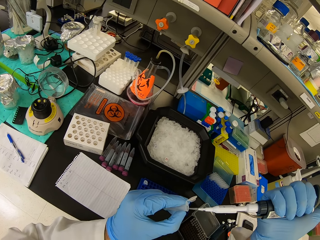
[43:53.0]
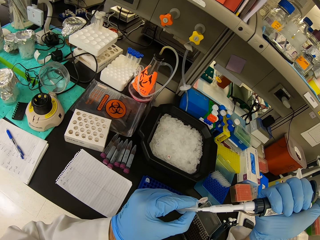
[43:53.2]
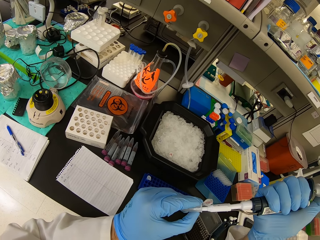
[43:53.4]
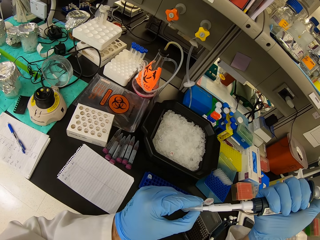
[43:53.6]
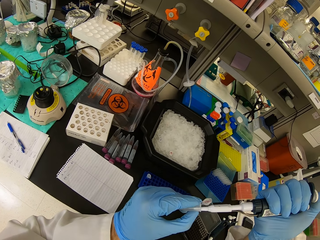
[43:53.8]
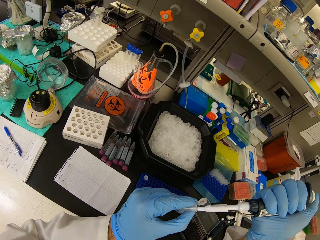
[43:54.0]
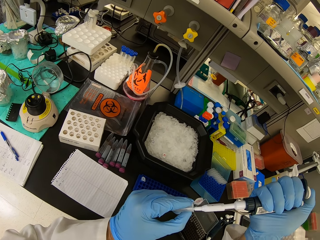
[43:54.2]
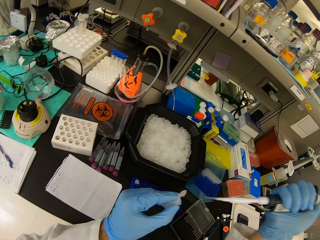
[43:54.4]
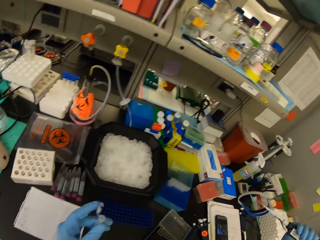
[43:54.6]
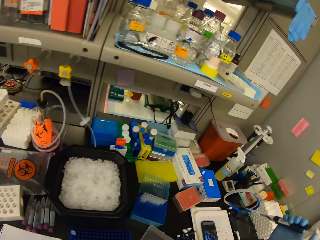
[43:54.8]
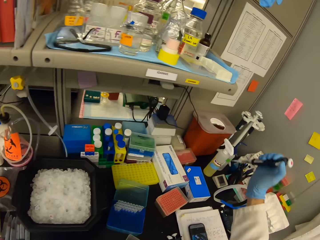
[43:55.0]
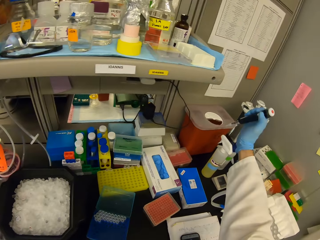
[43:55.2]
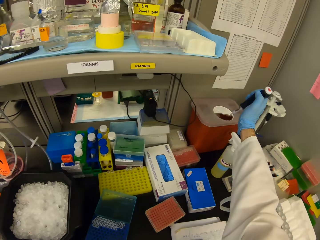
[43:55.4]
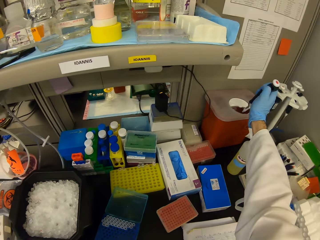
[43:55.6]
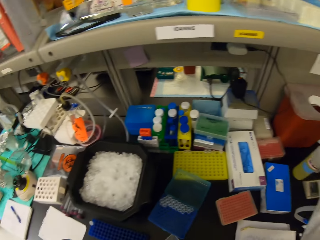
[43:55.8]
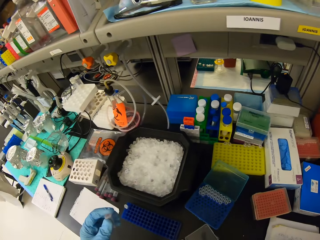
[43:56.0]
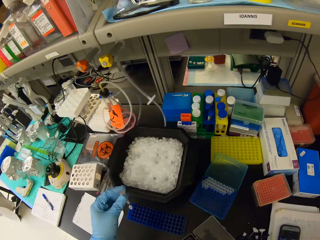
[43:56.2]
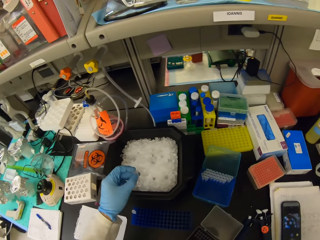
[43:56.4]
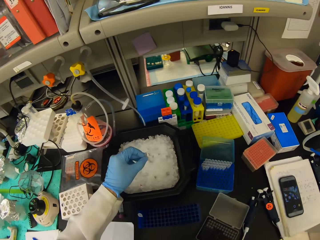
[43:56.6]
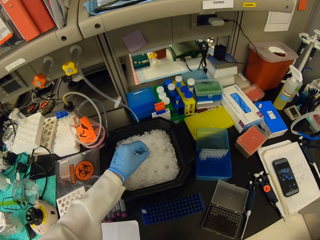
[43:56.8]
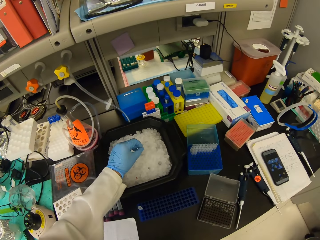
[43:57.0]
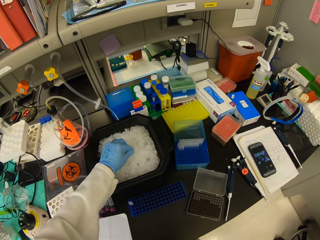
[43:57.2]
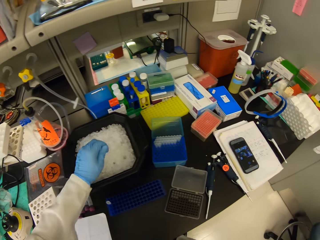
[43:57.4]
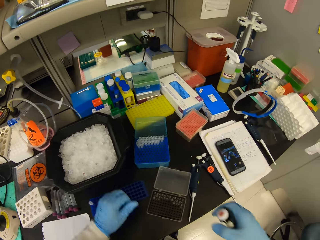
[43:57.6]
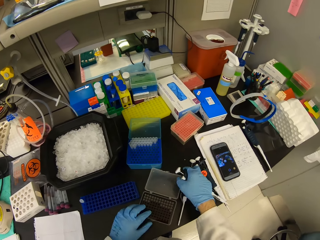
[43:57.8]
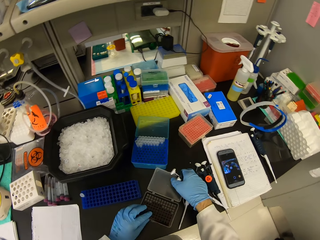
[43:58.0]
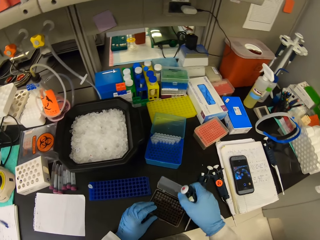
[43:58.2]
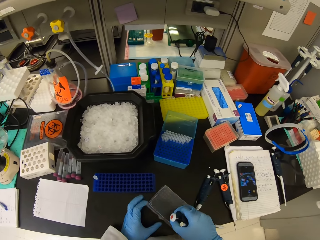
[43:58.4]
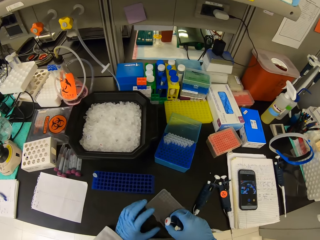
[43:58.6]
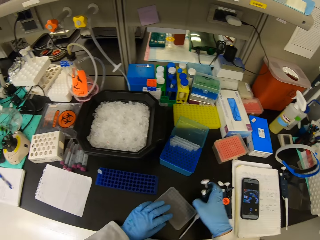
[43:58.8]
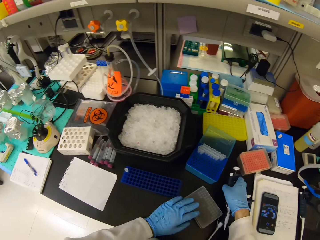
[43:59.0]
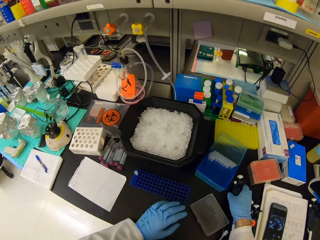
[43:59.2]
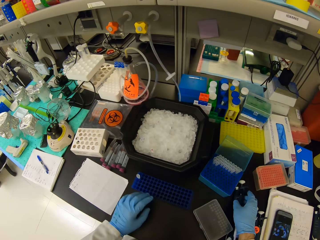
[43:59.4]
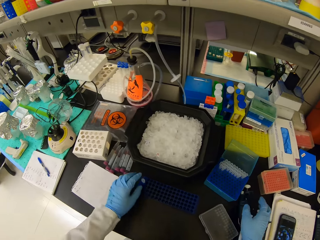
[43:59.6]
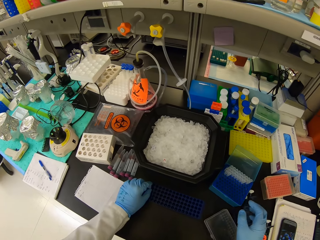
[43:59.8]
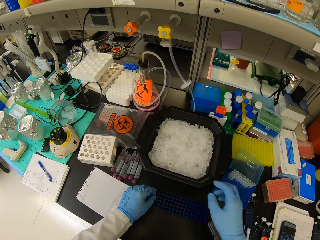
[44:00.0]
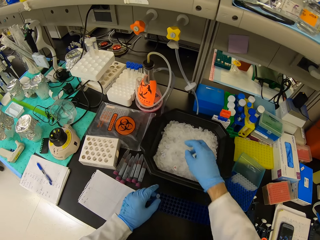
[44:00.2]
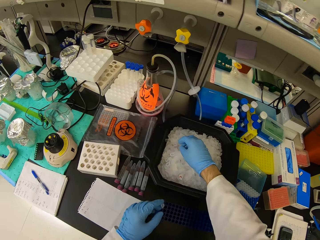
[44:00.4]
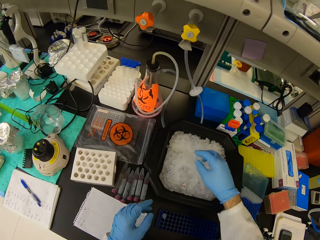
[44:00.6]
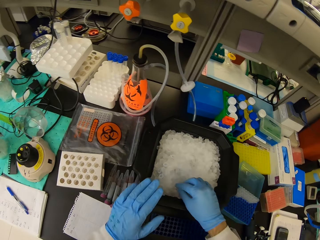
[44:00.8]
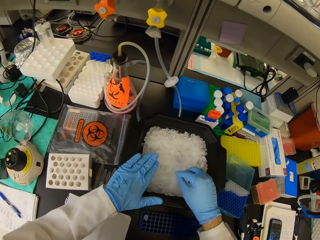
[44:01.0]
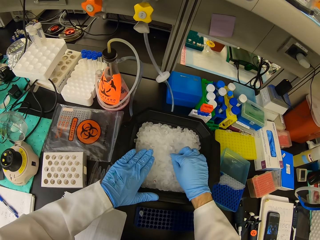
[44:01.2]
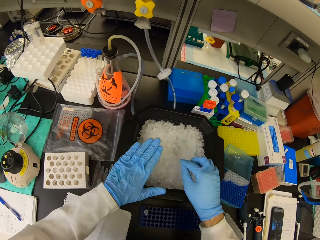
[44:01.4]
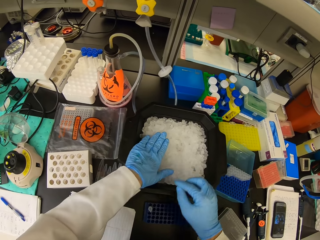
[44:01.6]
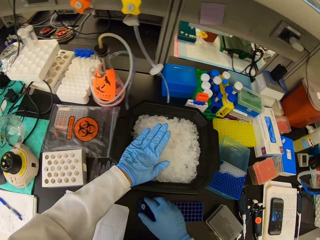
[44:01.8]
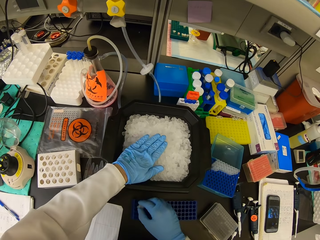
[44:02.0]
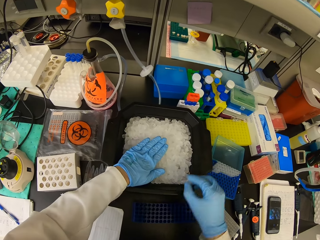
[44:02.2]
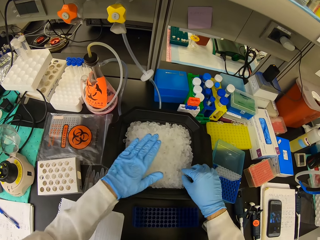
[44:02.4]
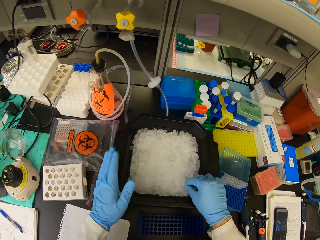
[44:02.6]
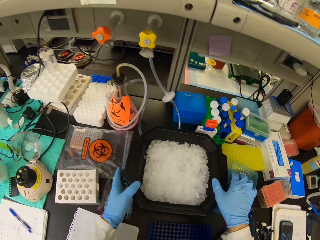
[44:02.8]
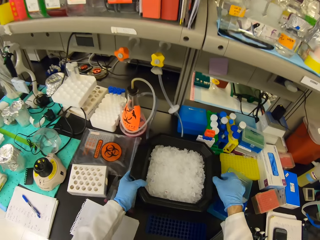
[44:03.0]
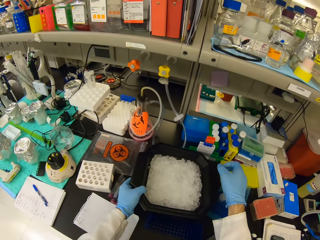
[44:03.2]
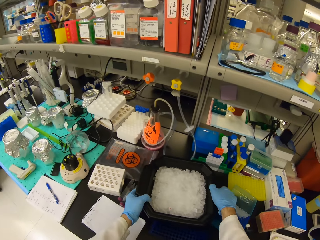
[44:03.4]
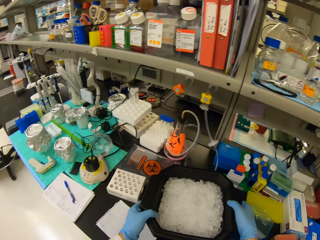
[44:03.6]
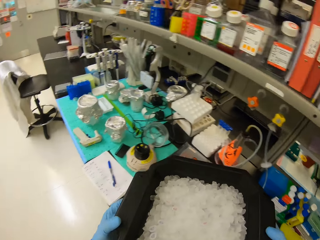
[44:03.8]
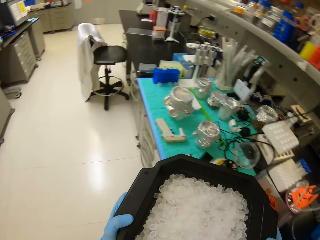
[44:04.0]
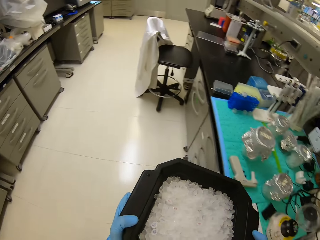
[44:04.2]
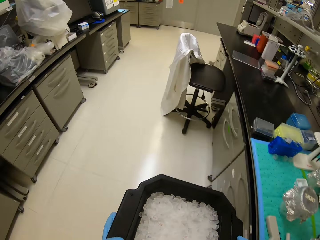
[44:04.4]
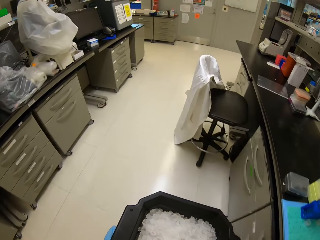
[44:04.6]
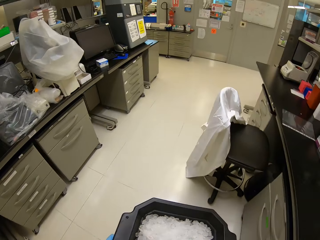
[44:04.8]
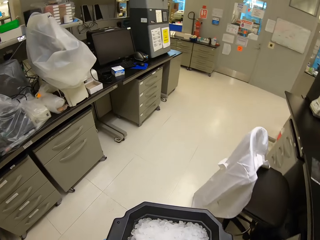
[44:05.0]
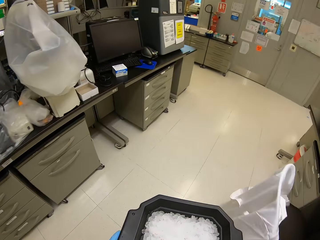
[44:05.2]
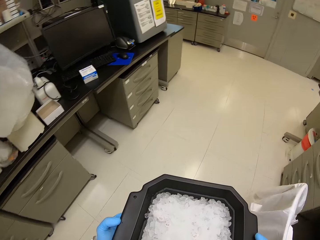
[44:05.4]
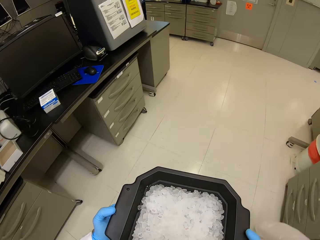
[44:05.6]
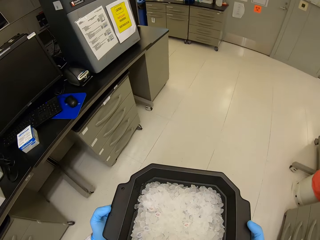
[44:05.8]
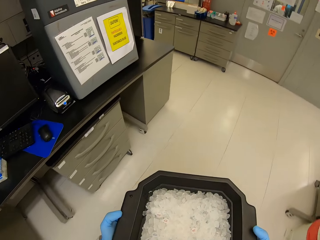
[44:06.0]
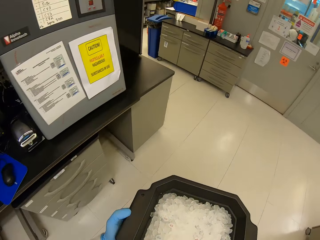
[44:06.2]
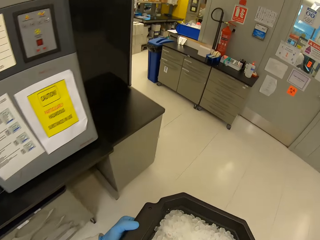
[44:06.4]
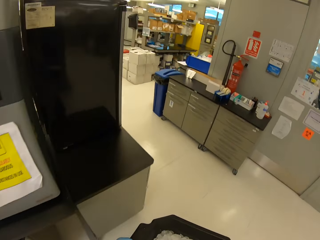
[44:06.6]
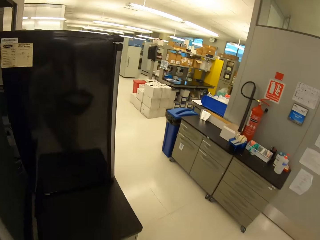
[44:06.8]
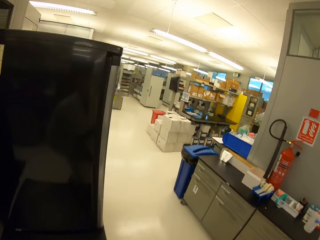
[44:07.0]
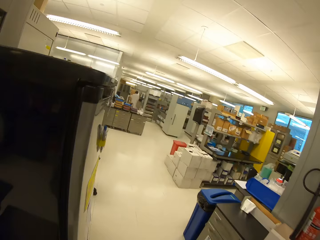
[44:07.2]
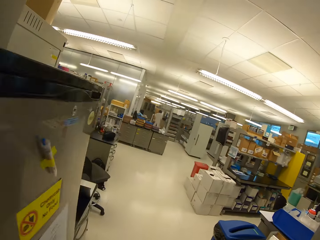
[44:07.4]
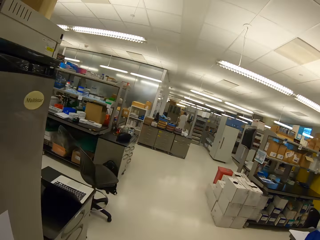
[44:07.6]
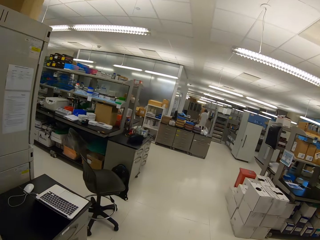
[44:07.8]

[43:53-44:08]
The camera wearer puts liquid in the Eppendorf tube with the pipette. They empty the pipette. They put the Eppendorf tube in the ice cubes. They close the pipette tips brochure. They place the pipette on the table. They touch the Eppendorf tube in the test tube rack. They put the Eppendorf tube in the ice cubes. They press the ice cubes. They pick the bucket. They carry the container with the pipette pipe. They turn around. They move along the laboratory.

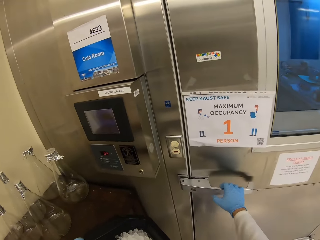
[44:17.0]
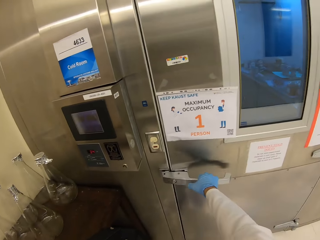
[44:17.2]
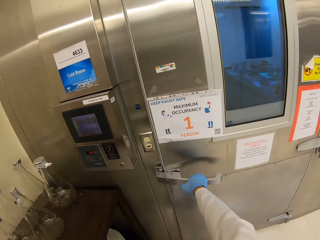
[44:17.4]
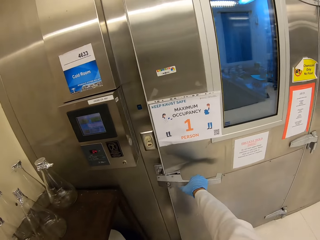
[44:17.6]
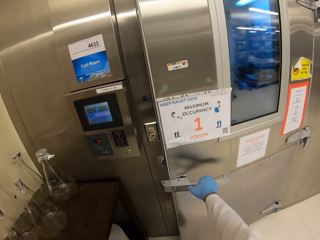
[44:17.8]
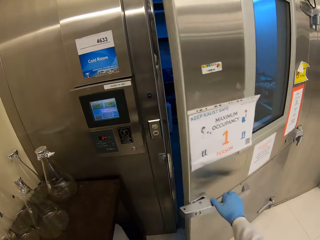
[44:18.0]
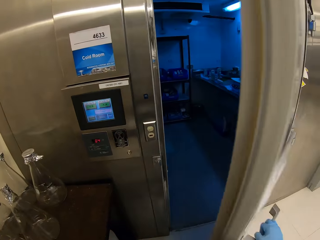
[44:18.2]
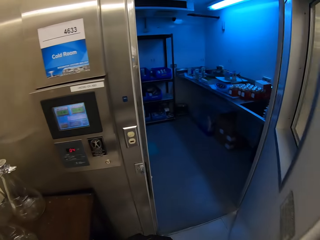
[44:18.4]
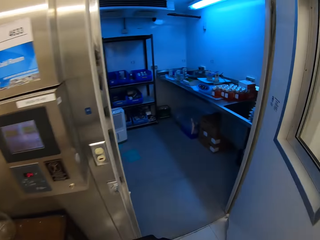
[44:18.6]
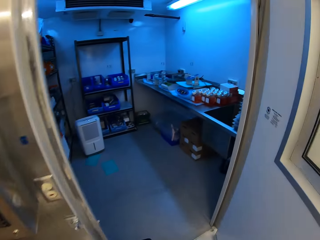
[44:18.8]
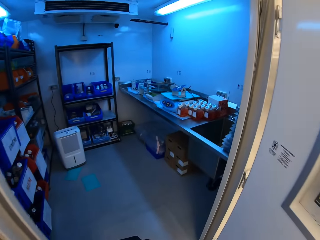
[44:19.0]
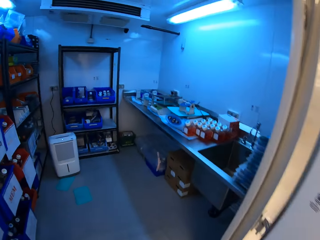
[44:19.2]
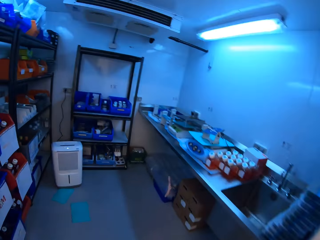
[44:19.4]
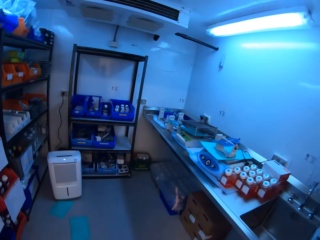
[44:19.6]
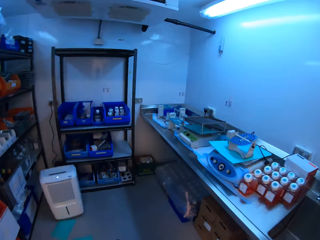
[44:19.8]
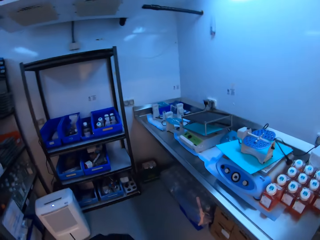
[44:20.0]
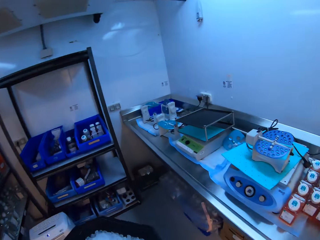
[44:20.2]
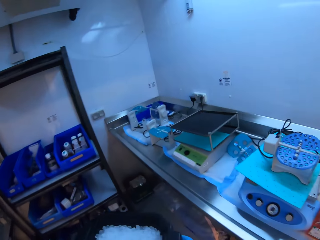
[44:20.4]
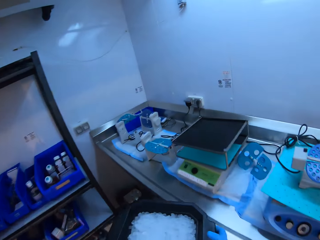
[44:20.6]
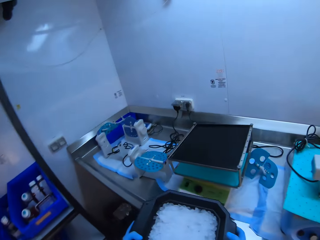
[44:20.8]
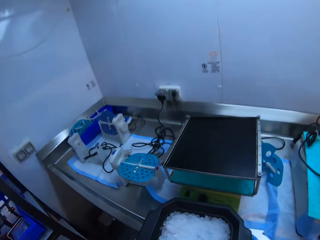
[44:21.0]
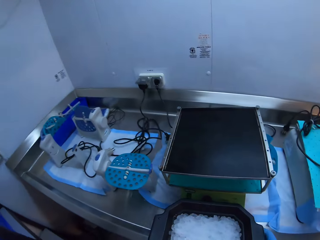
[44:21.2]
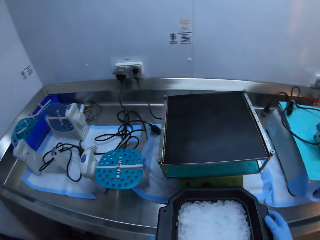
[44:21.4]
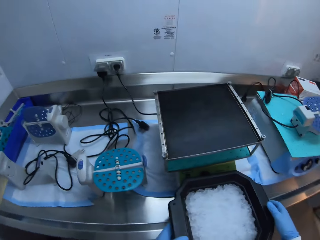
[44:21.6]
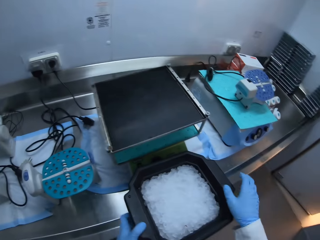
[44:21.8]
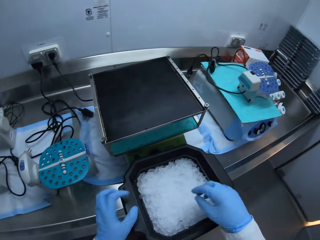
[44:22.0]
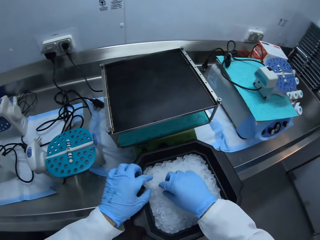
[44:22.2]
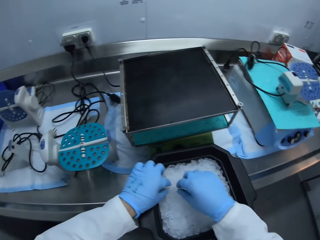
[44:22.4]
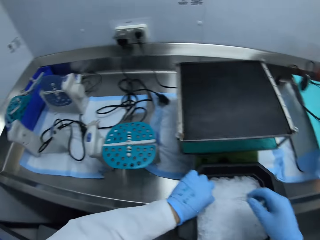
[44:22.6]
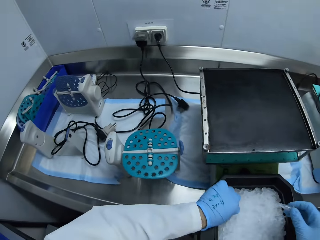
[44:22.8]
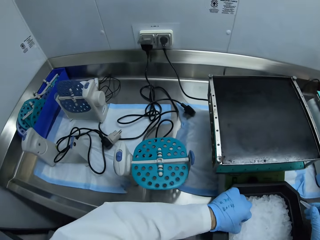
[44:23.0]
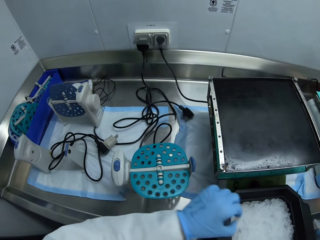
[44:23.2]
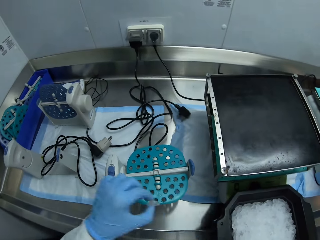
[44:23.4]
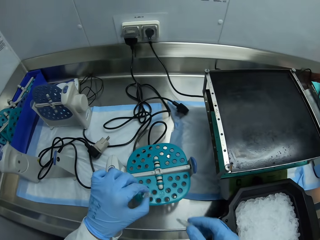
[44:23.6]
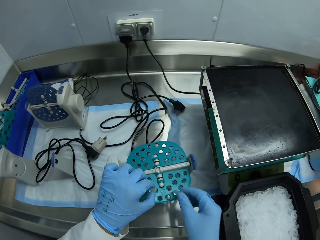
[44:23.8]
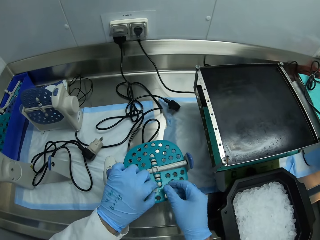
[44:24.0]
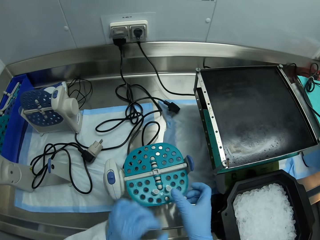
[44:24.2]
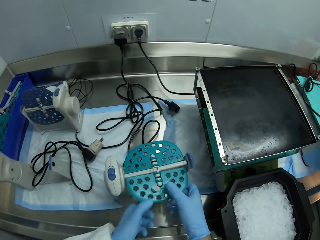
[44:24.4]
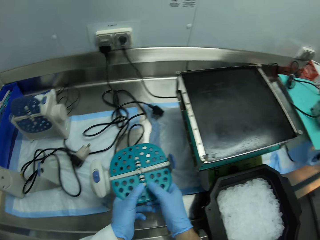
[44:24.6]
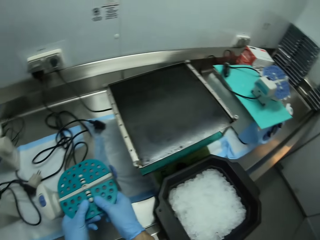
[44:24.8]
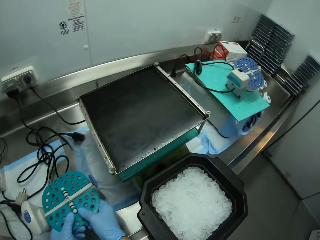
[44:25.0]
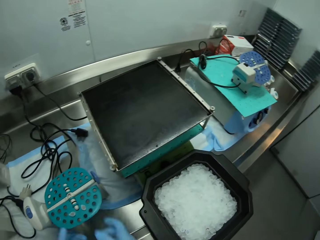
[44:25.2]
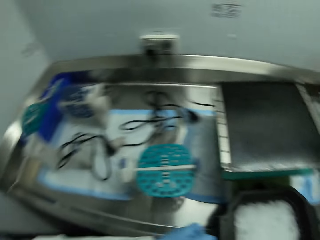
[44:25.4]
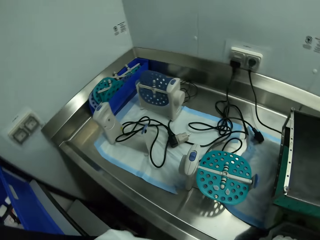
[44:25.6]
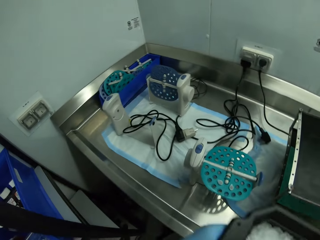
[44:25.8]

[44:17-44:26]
The camera wearer presses a door lock. They open the door. They enter the storage room. They place the bucket on the table. They pick the Eppendorf tubes from the ice cubes. They put the Eppendorf tubes in a tube rotator.
